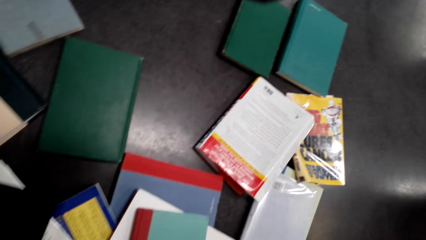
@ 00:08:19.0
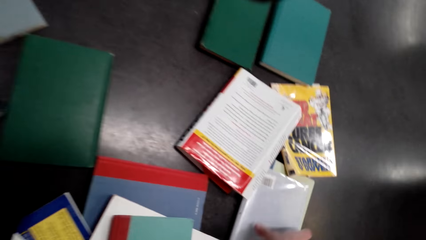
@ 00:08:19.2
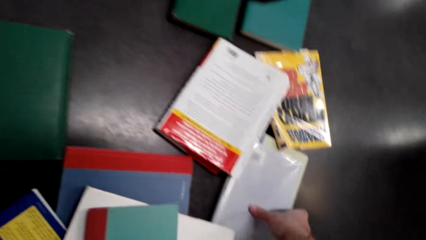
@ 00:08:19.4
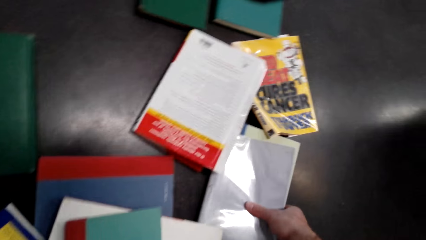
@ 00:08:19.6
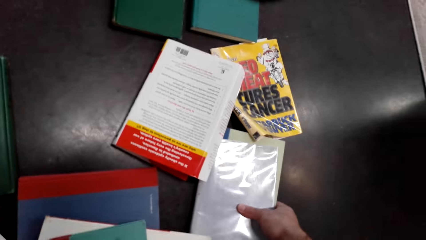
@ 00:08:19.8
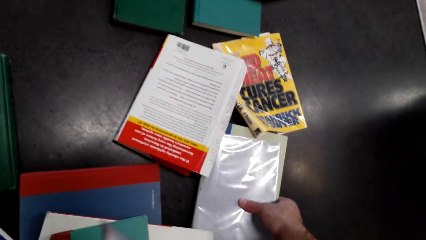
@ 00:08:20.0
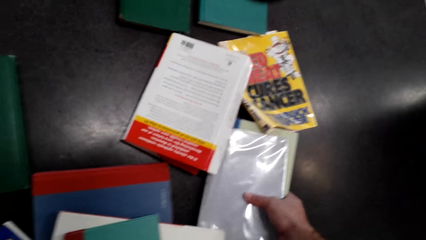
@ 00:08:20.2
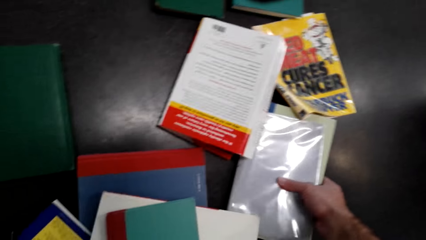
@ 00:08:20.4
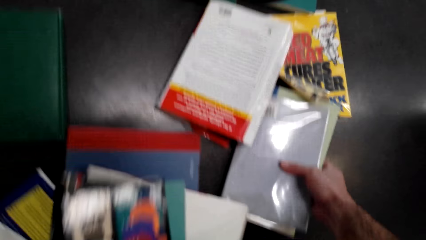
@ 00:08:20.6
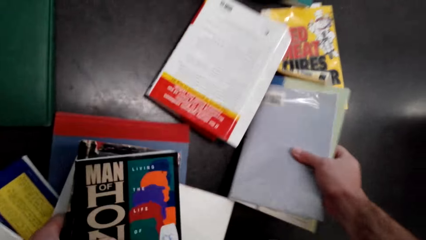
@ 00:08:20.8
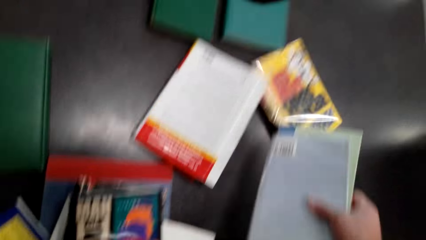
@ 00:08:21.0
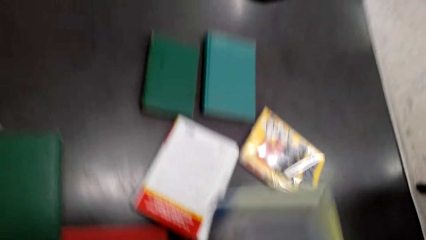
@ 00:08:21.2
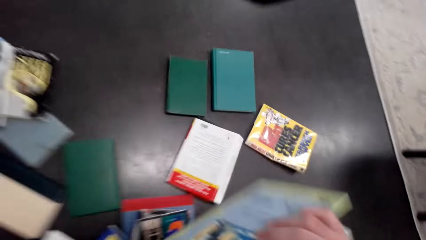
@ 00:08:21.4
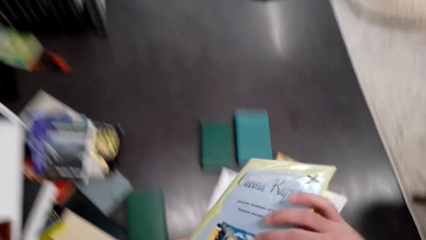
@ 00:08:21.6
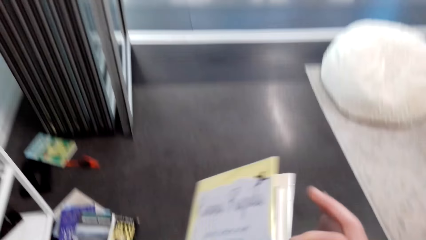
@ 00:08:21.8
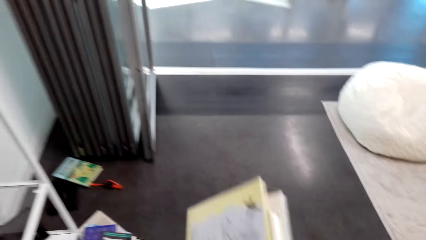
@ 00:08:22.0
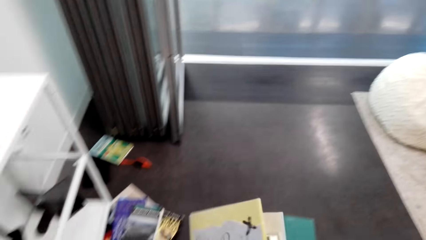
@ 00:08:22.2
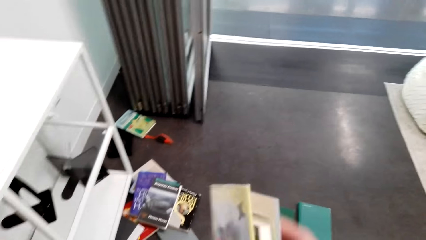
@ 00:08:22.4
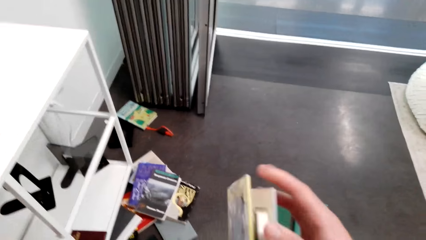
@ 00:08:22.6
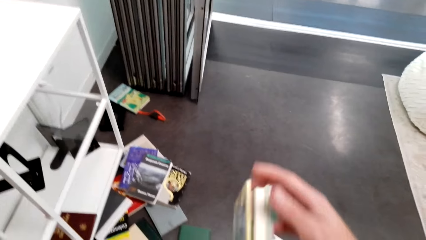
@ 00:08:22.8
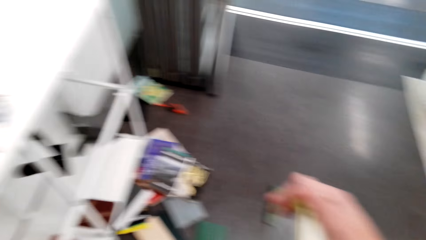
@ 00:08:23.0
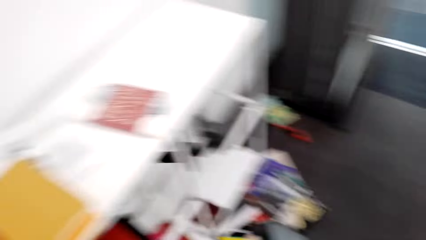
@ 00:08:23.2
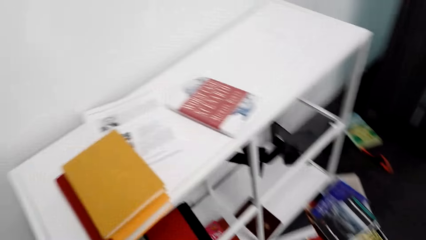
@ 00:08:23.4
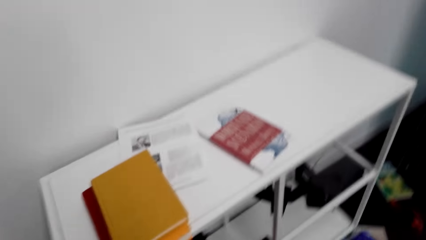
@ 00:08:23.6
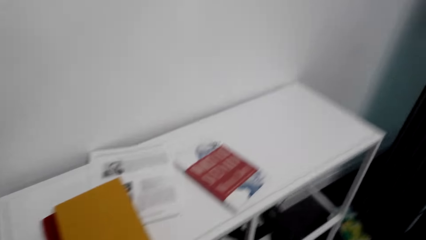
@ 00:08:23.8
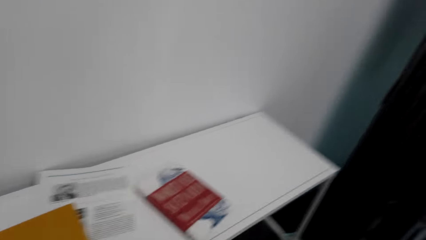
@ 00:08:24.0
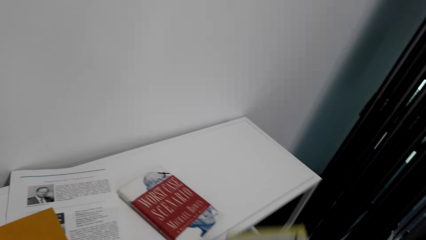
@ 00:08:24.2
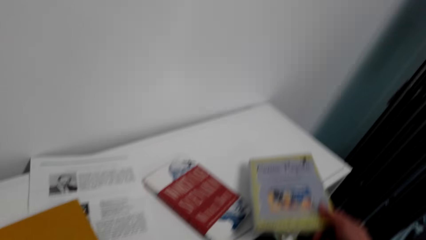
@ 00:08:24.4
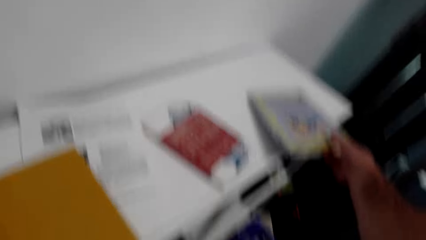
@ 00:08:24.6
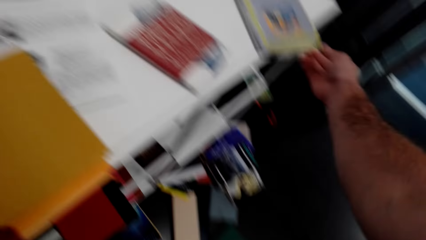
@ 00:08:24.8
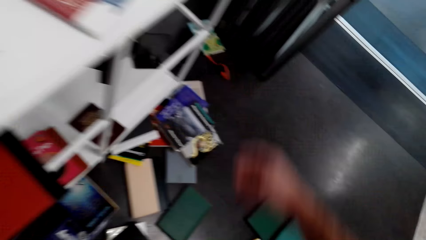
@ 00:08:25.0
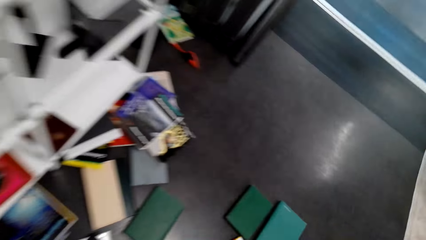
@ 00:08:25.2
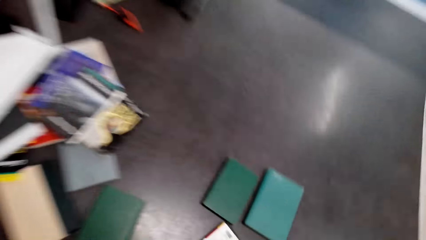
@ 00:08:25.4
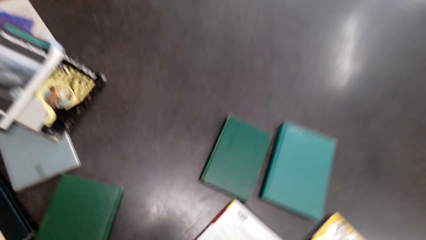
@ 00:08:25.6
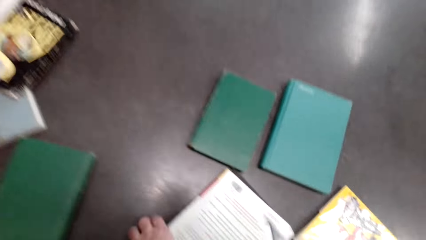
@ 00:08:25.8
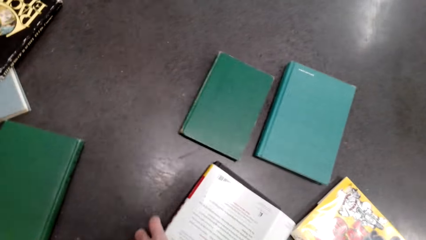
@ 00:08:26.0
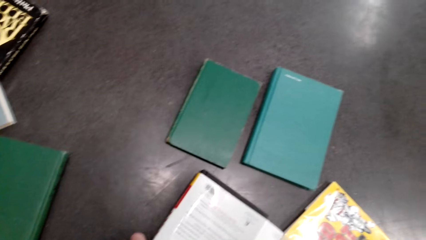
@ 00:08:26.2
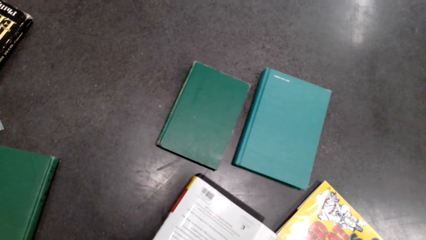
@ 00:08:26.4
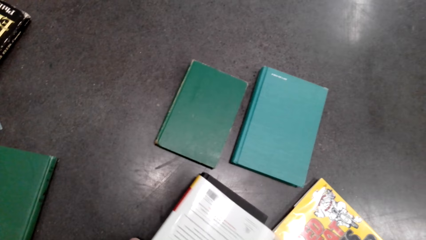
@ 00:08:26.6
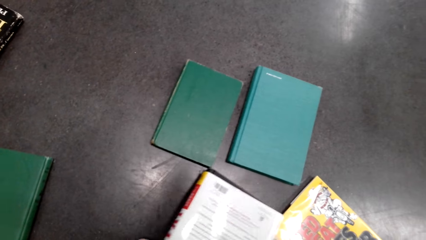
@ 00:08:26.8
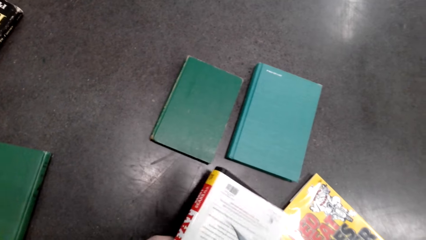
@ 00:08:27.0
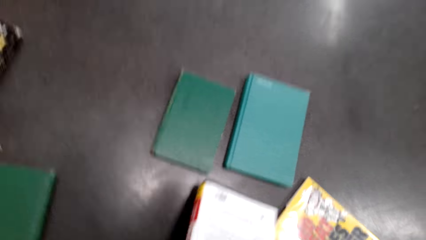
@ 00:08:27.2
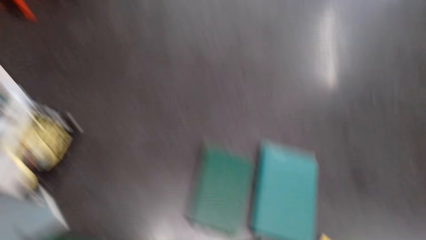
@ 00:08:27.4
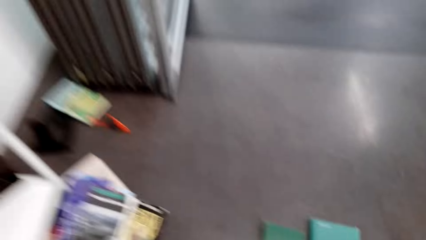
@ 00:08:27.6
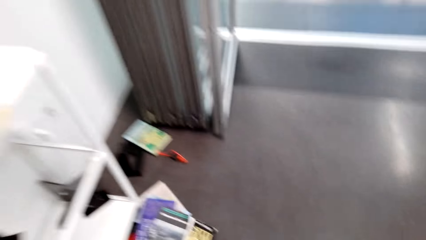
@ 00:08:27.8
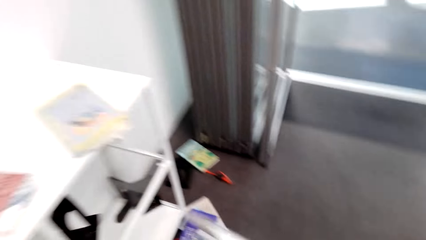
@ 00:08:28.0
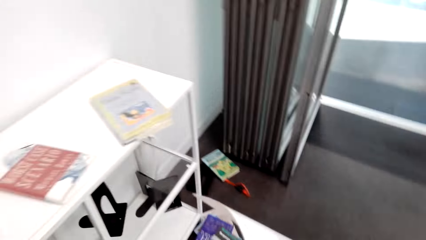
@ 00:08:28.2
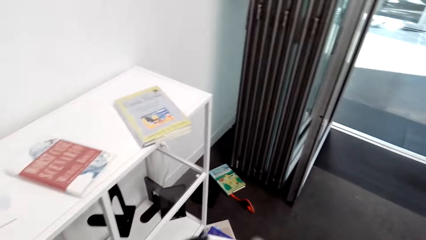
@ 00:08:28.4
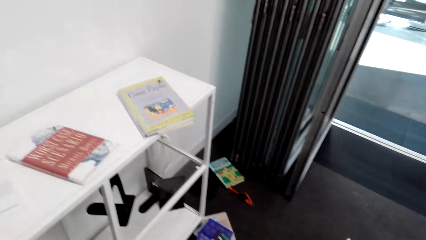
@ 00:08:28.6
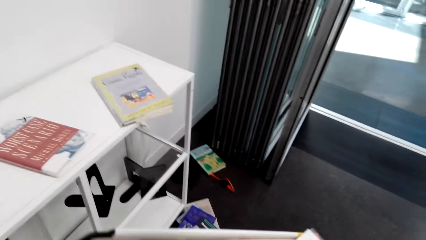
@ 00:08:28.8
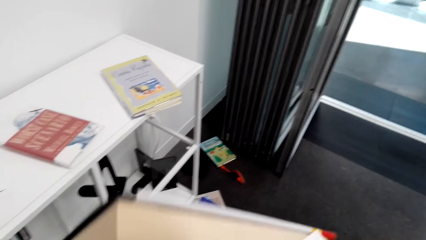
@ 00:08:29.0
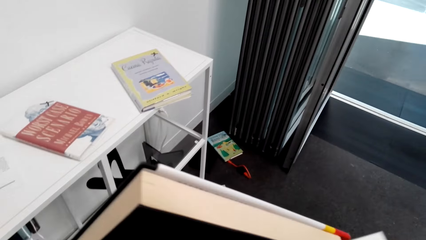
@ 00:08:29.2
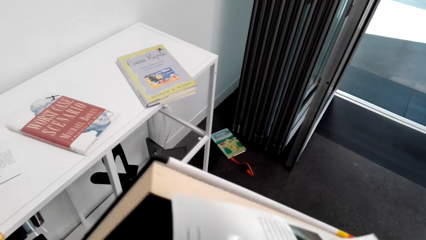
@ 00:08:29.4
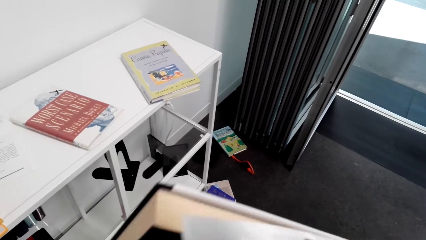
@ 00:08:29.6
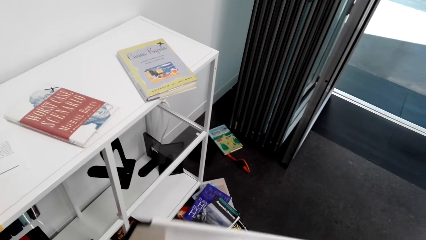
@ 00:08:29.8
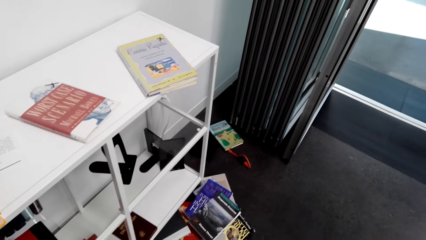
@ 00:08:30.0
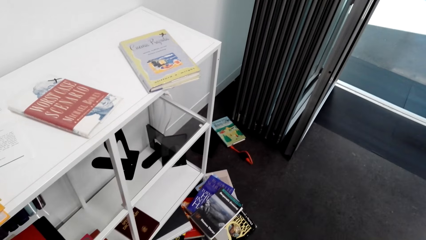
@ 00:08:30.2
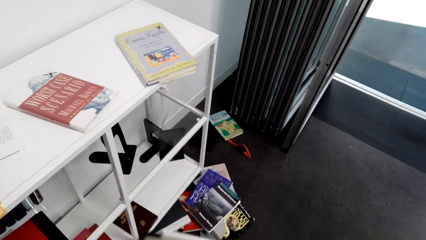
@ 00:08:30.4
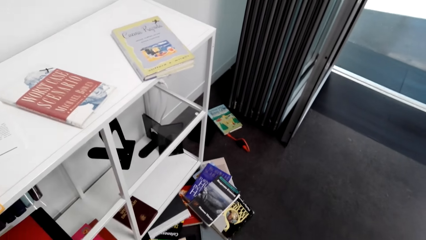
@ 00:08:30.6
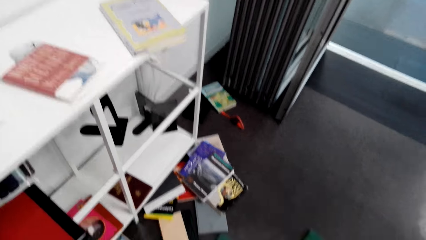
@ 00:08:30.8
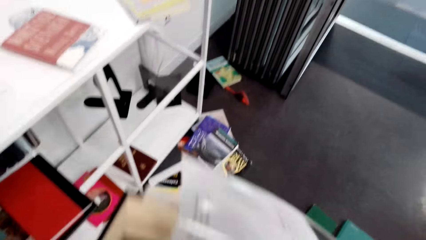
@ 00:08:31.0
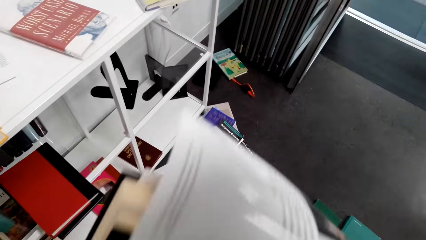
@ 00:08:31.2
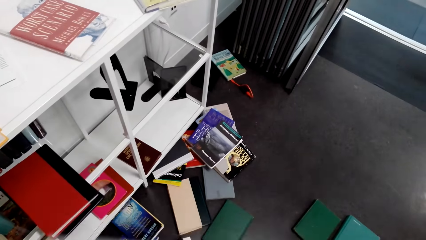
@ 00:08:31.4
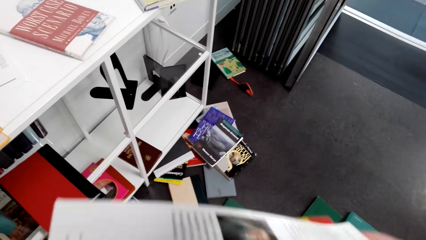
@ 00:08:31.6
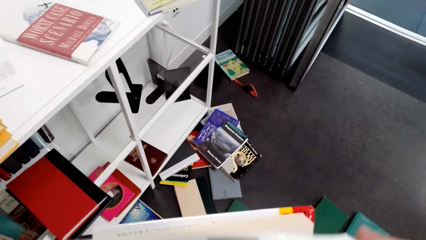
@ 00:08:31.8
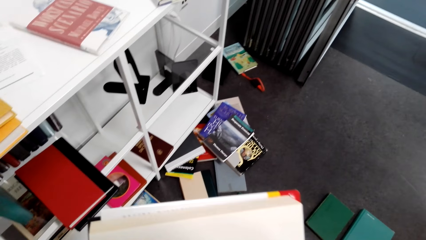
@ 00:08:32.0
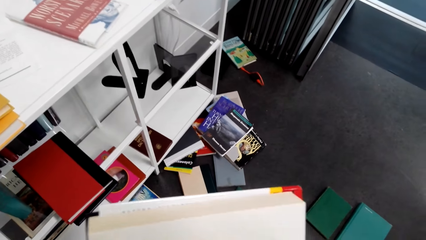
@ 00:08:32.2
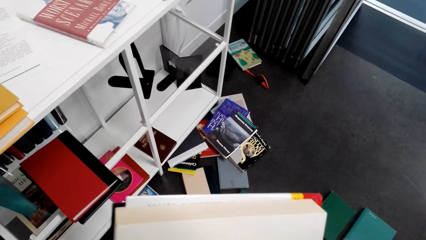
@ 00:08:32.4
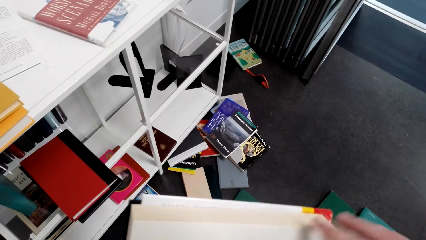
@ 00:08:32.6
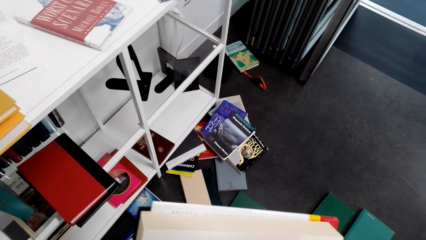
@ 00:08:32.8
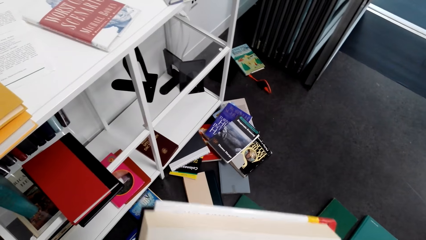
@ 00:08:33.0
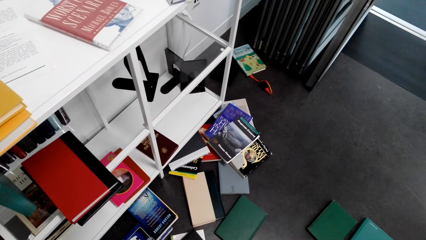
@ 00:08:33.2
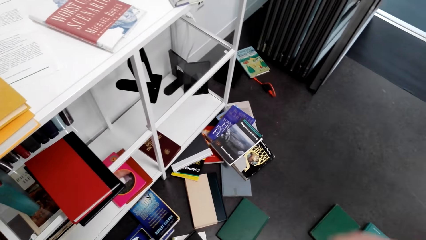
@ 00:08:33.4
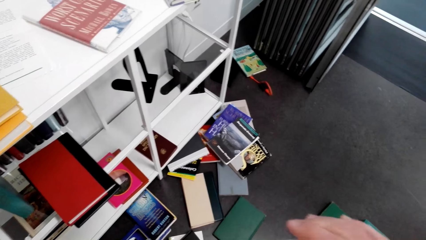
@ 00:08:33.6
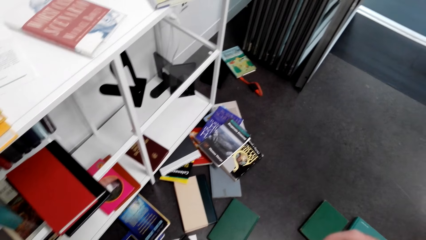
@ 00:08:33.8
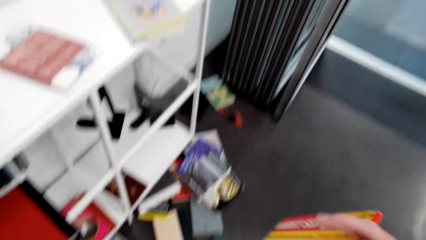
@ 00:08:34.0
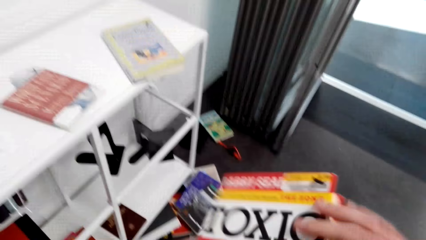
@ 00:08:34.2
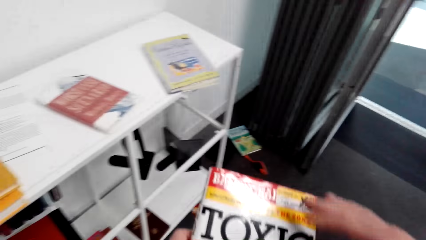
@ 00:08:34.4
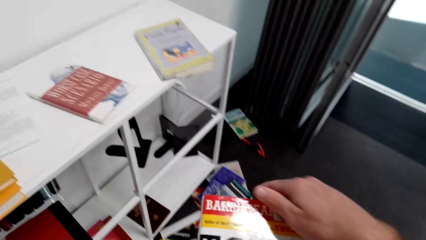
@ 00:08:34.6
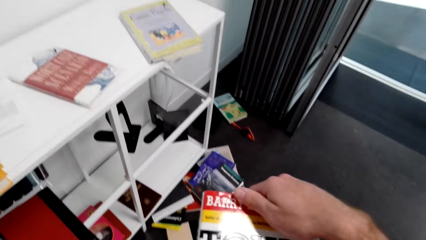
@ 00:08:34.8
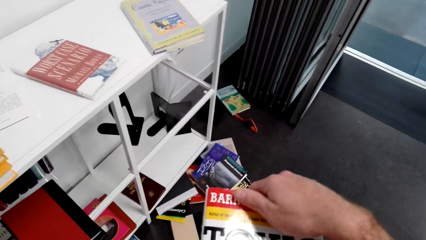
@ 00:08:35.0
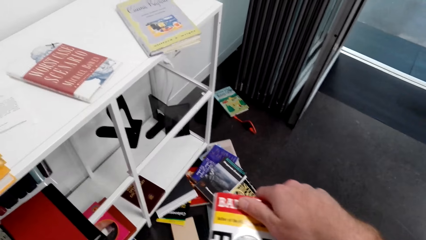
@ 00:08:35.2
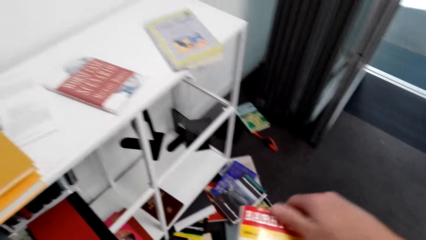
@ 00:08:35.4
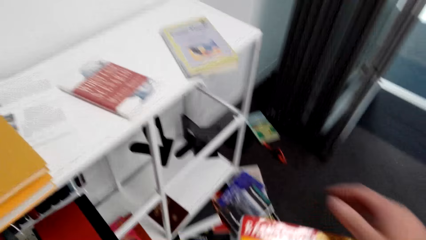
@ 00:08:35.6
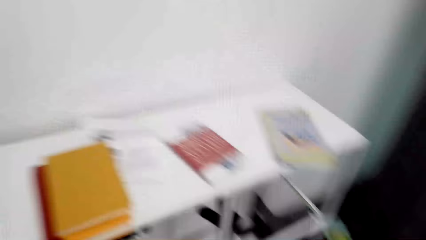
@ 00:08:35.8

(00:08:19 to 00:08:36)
The camera wearer arranges the book in the shelf. They pick a book.
